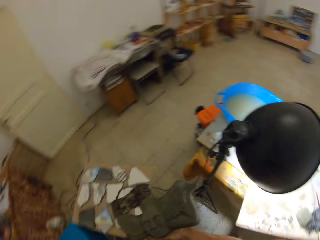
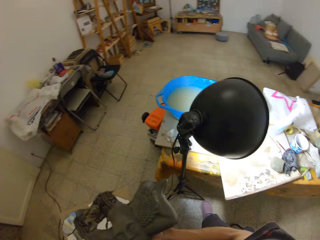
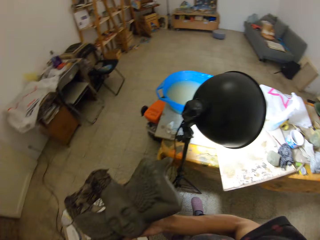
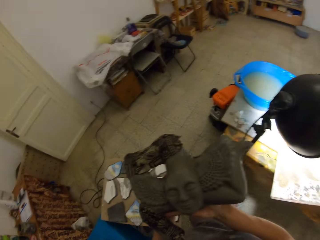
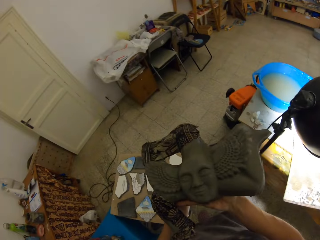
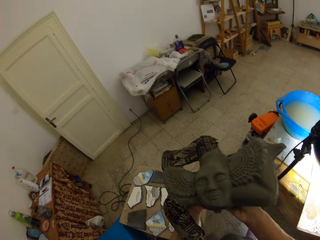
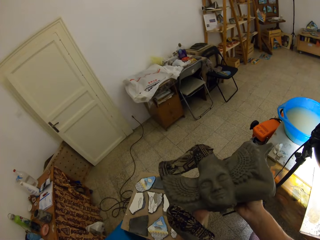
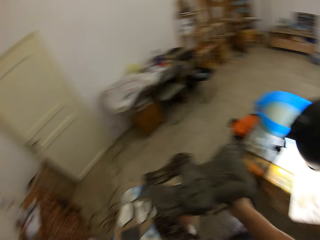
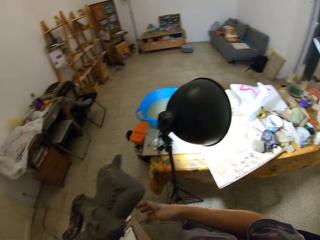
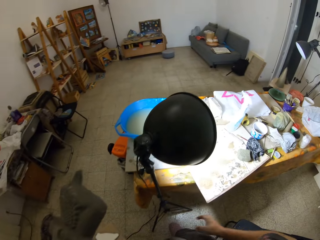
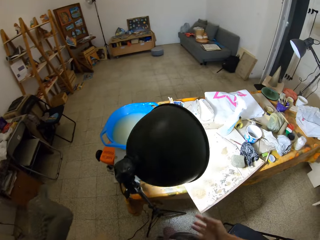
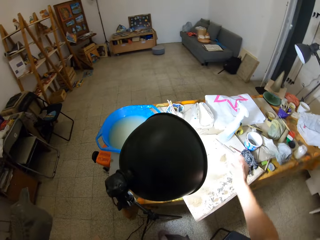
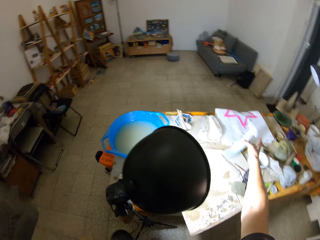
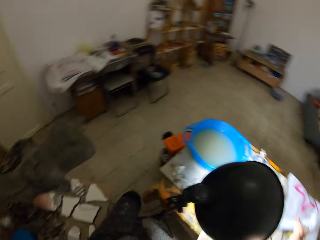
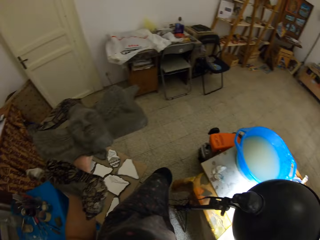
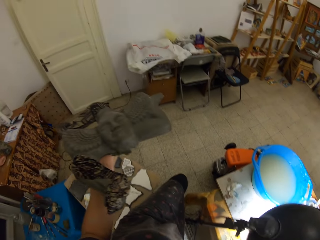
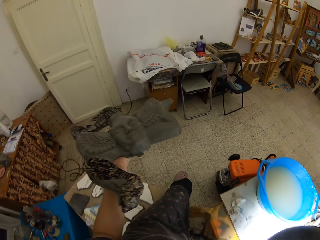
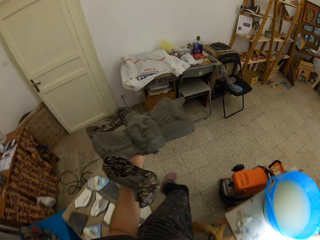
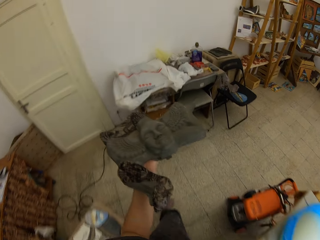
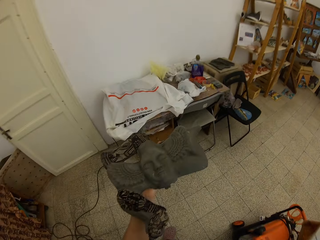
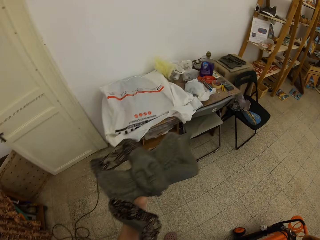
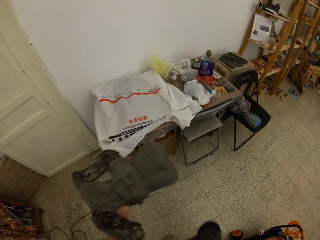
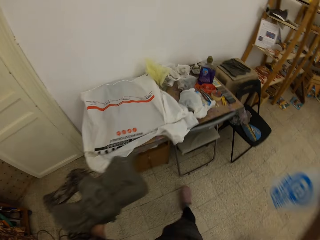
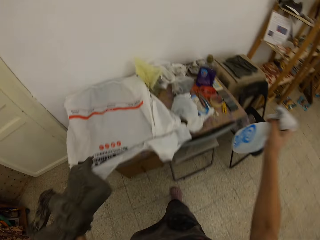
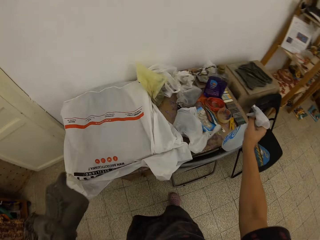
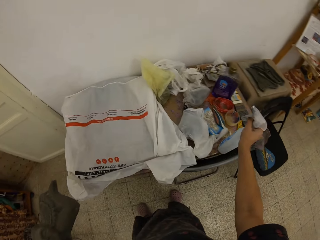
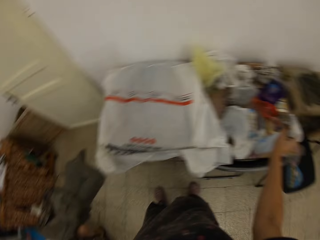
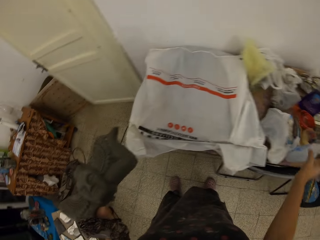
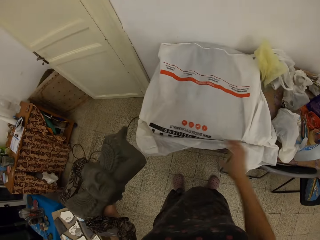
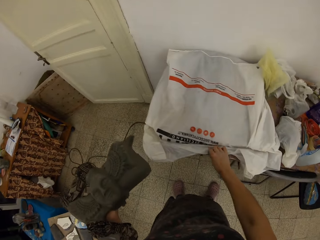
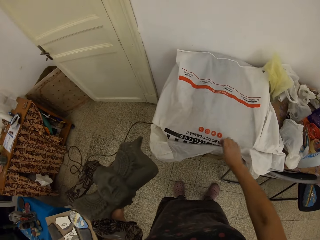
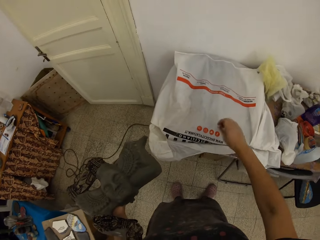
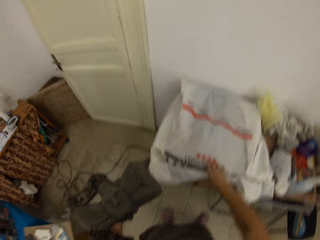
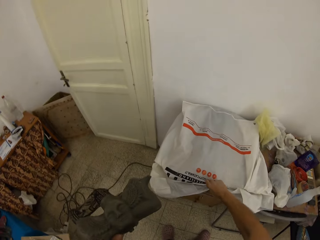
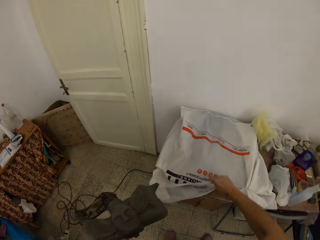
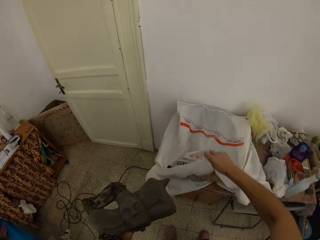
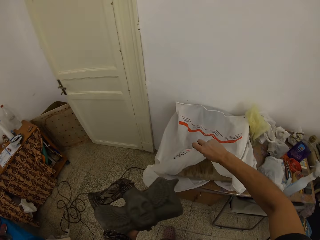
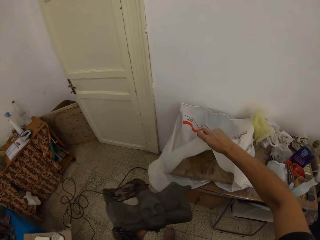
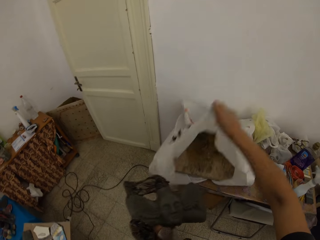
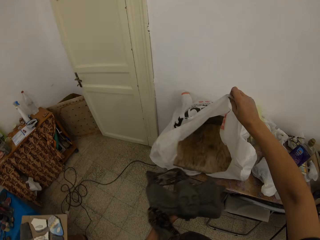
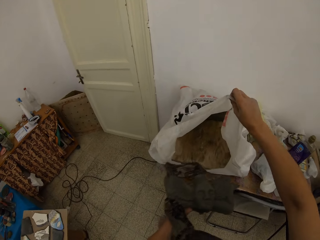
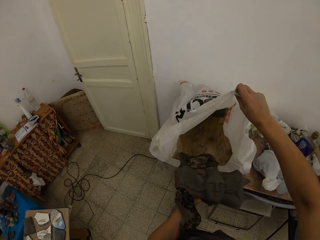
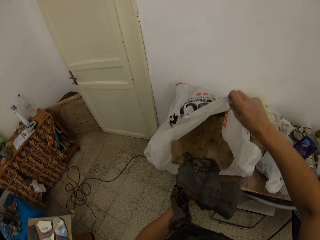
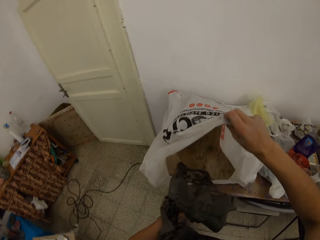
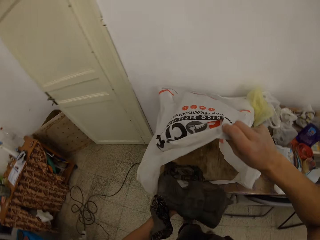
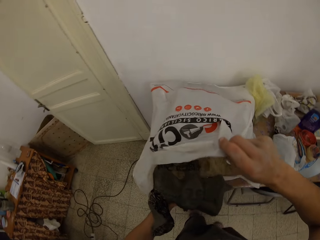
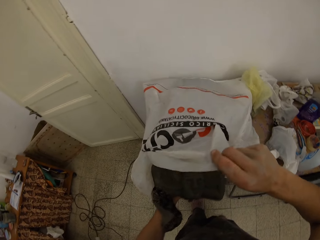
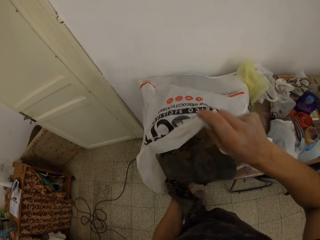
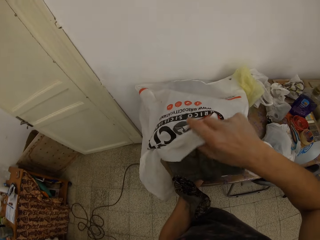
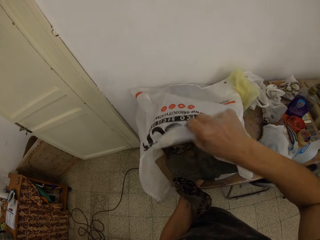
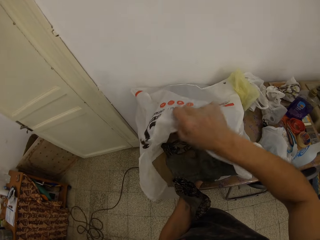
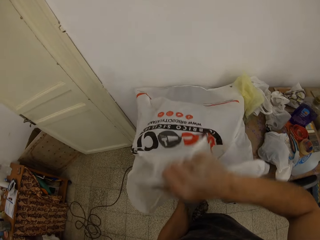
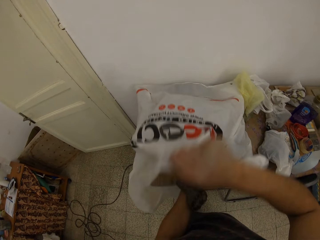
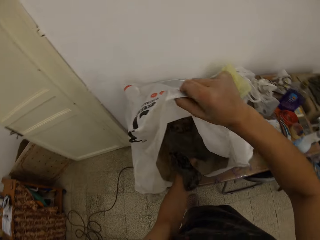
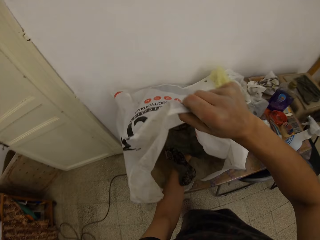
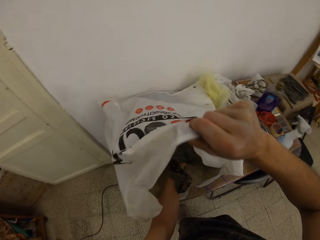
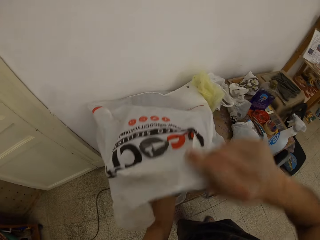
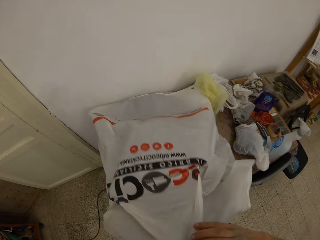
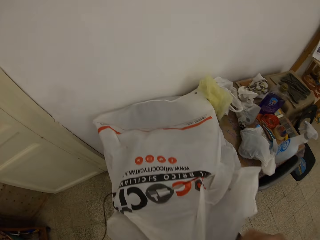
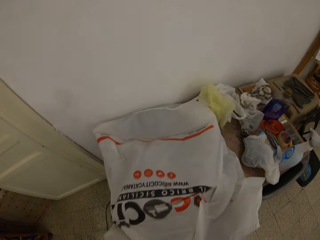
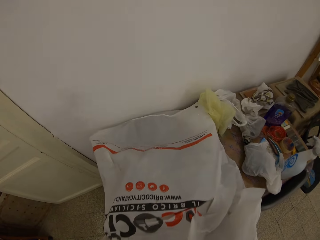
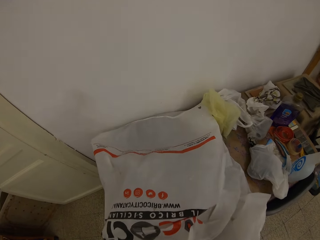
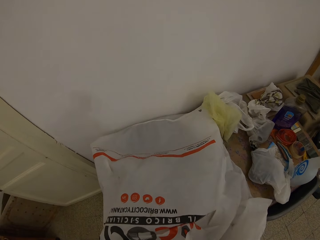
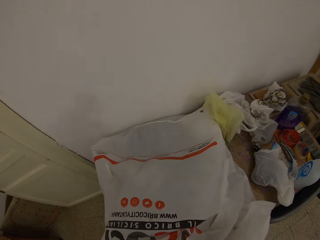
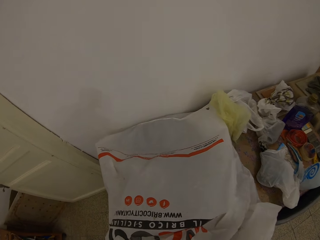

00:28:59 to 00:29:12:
The camera wearer walks to a second table. She carries the sculpture or mold clay with her right hand. She turns back. She places the mold clay on her left hand. She picks the spray bottle from the table with her right hand. She walks to the second table. She drops the spray bottle on the second table with her right hand. She opens a nylon on the second table with her right hand. She places the sculpture in the nylon or paper bag with her left hand.

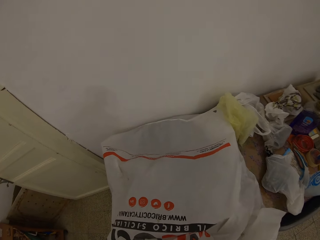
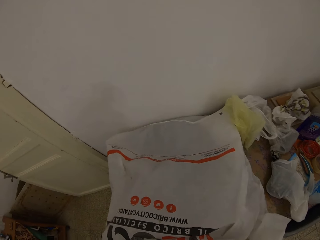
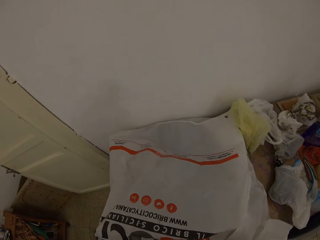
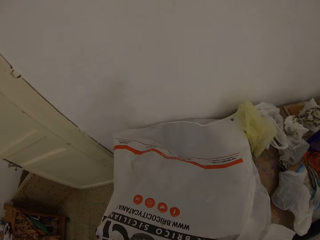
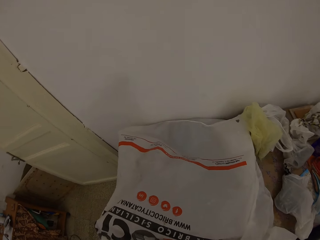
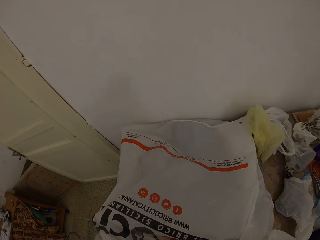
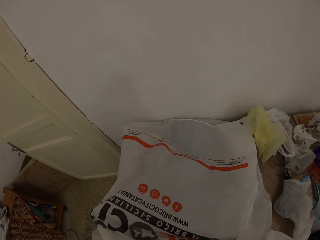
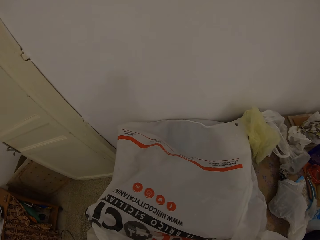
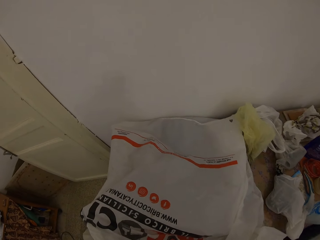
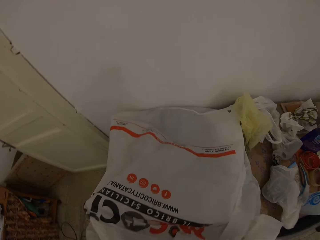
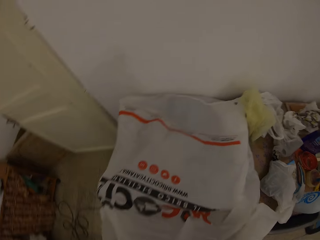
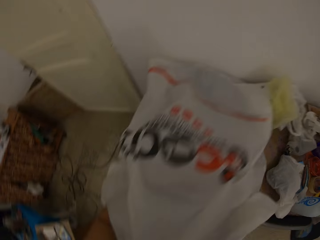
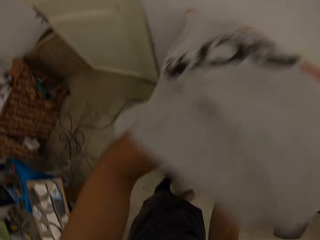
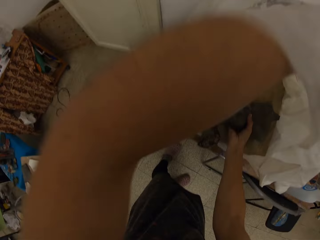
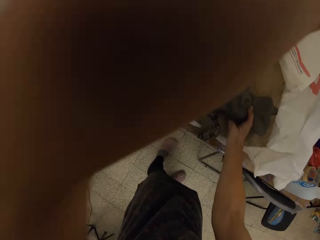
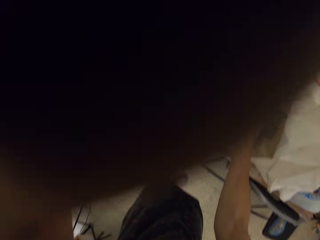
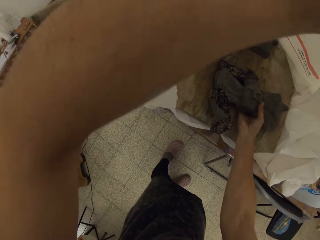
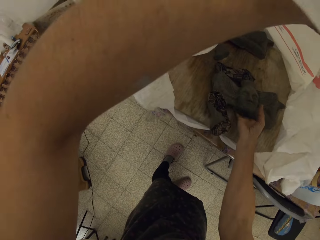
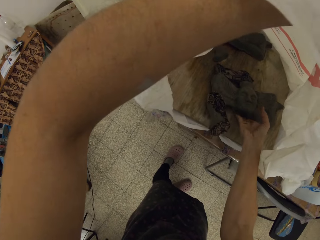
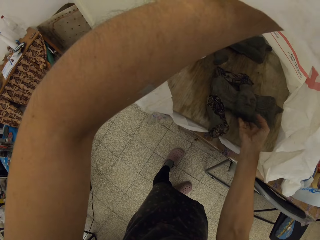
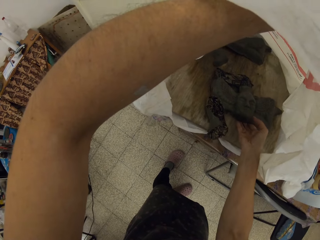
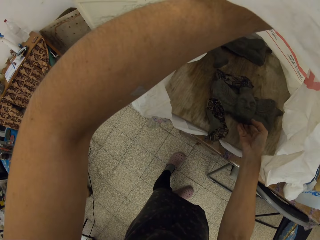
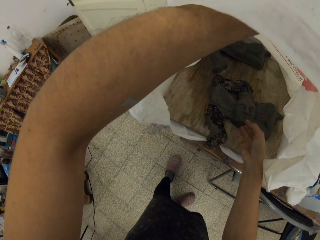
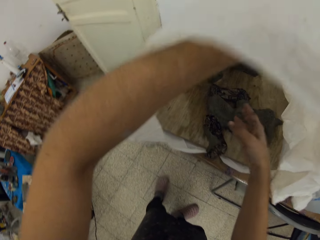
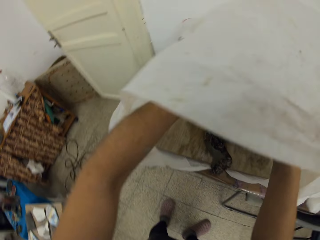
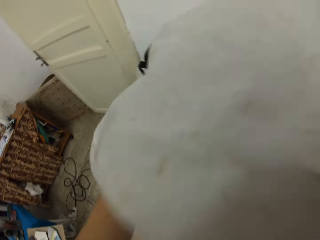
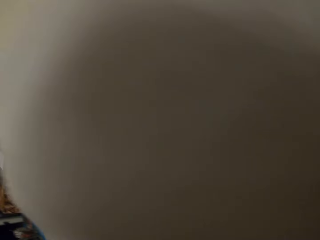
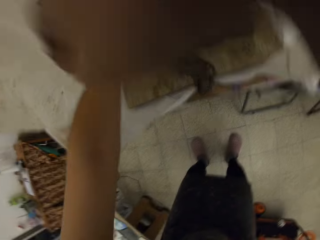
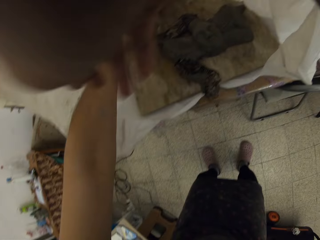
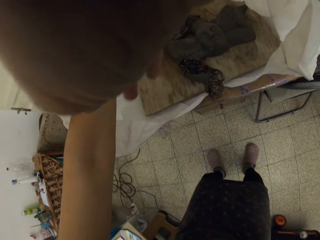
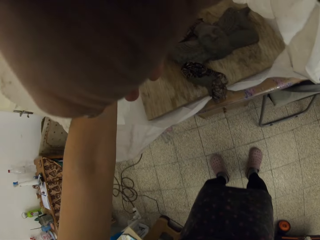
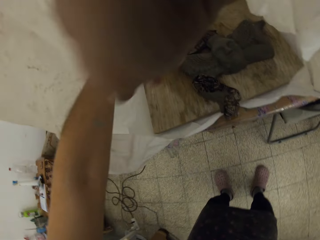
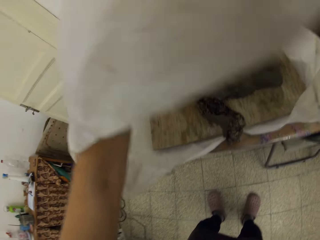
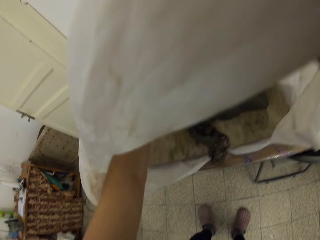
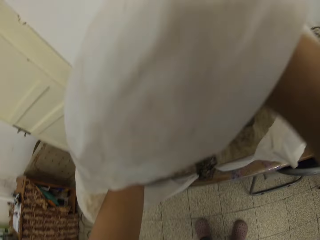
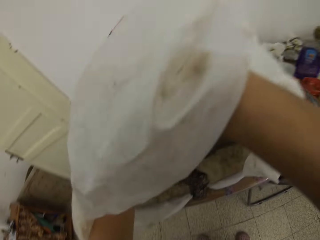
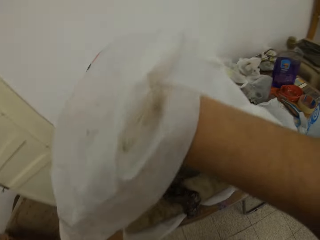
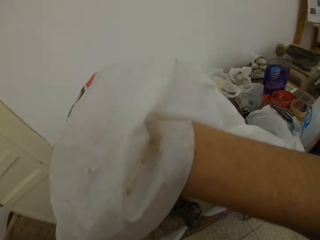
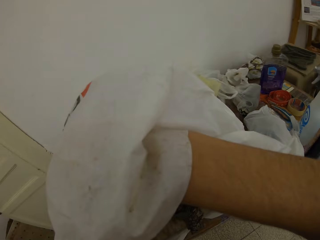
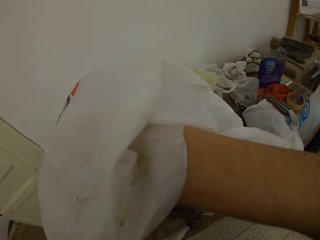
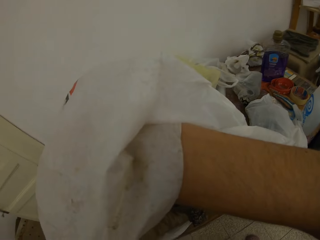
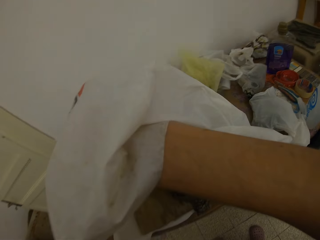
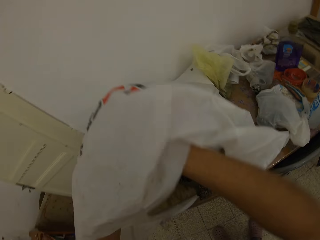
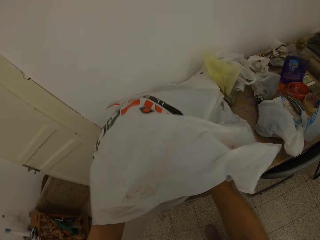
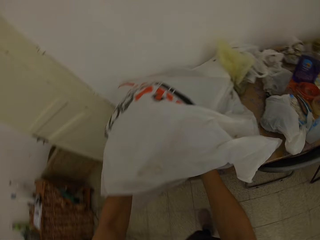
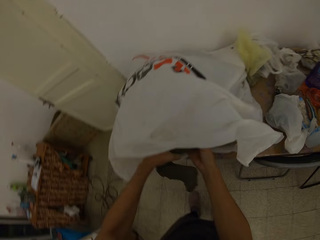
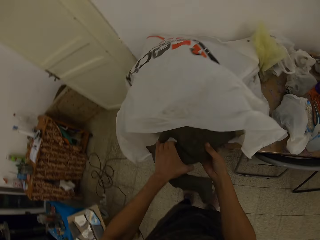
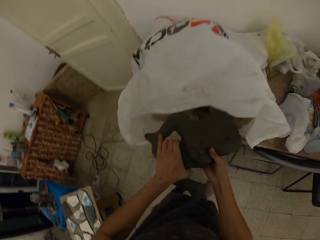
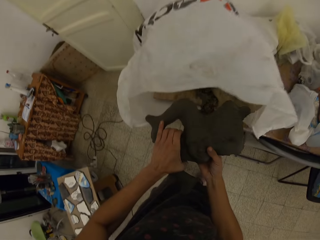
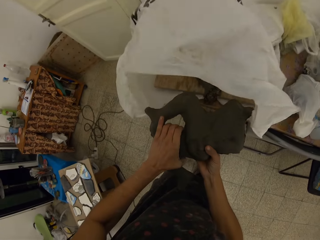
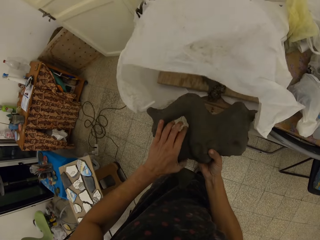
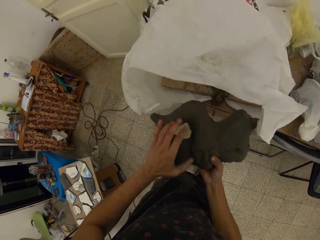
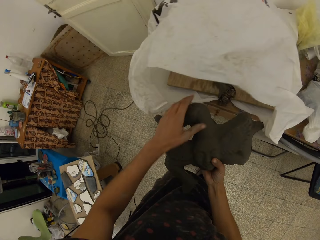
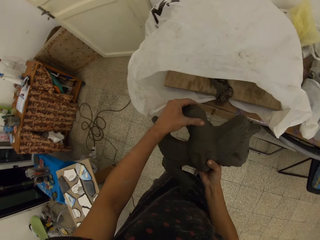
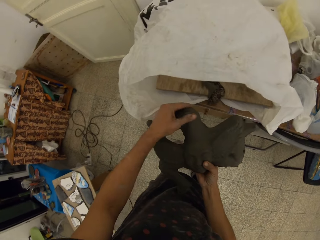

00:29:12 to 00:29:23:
The camera wearer raises the nylon with her left hand. She places the sculpture in the nylon with her right hand. She raises the nylon with her right hand. She brings out a second sculpture from the nylon with both hands.
